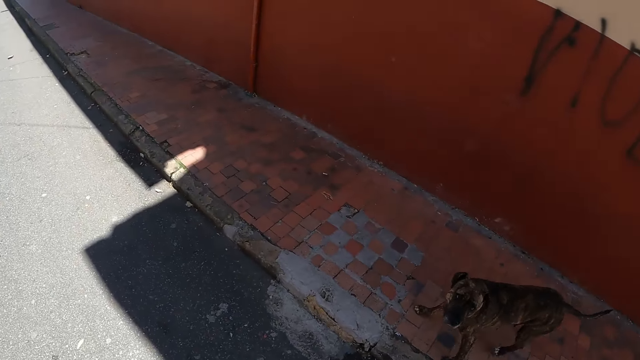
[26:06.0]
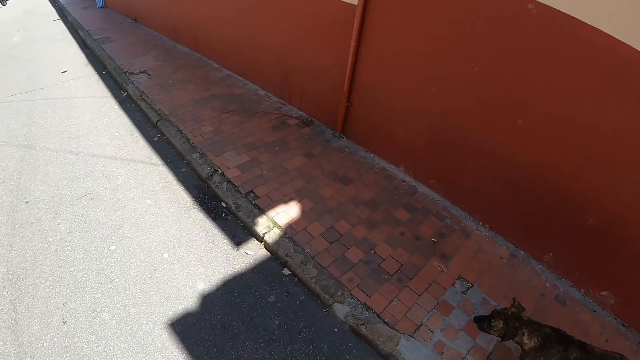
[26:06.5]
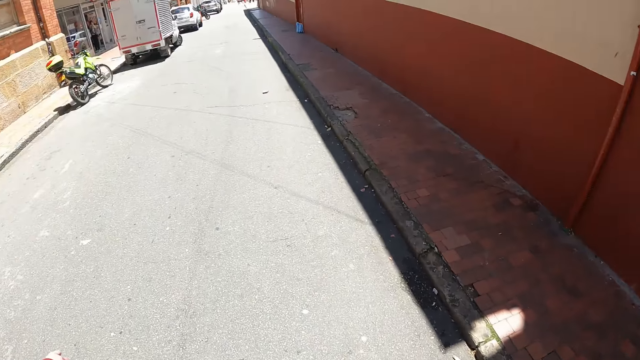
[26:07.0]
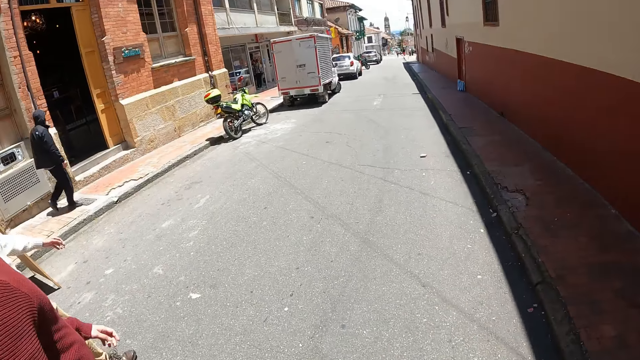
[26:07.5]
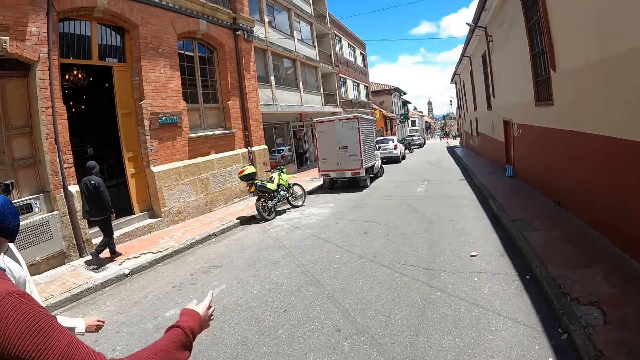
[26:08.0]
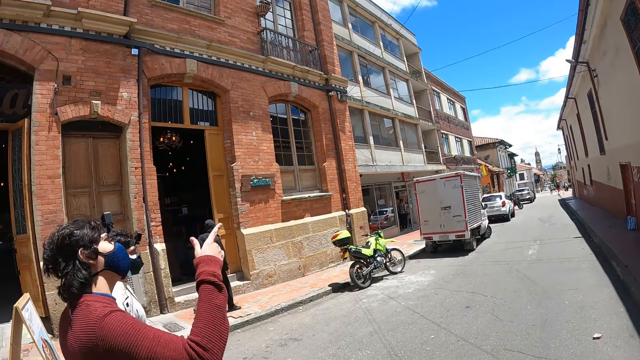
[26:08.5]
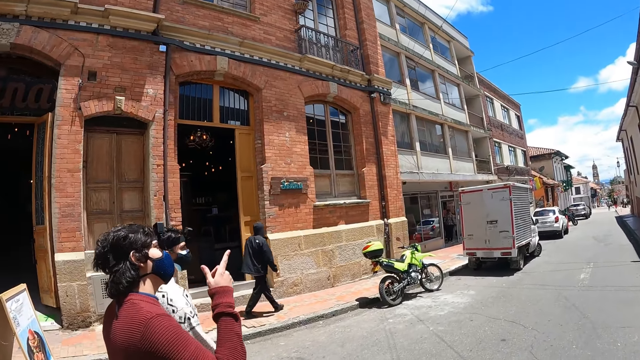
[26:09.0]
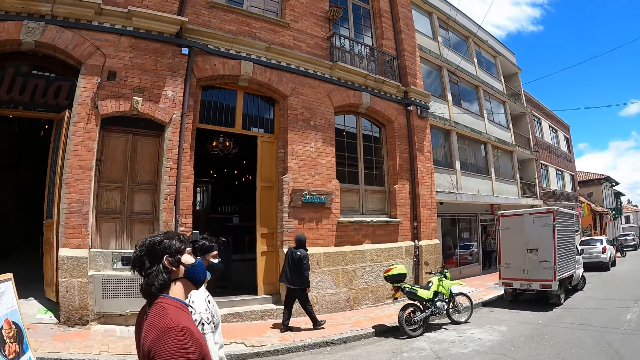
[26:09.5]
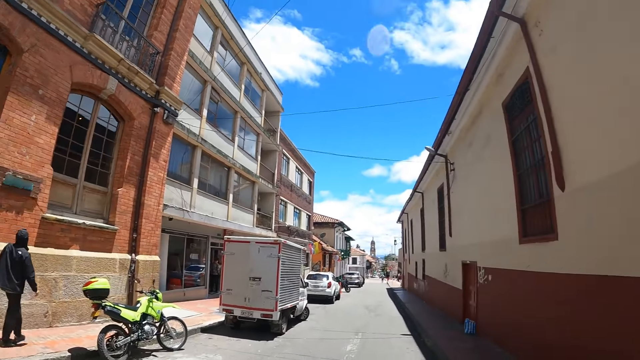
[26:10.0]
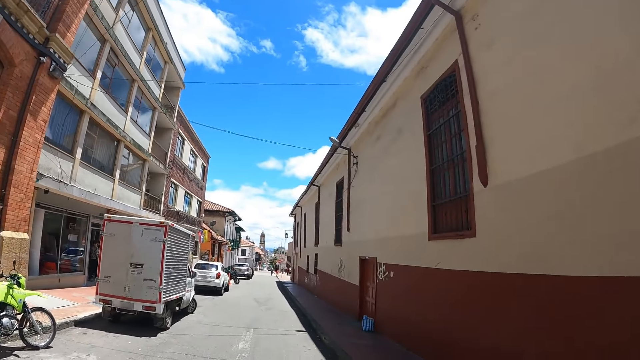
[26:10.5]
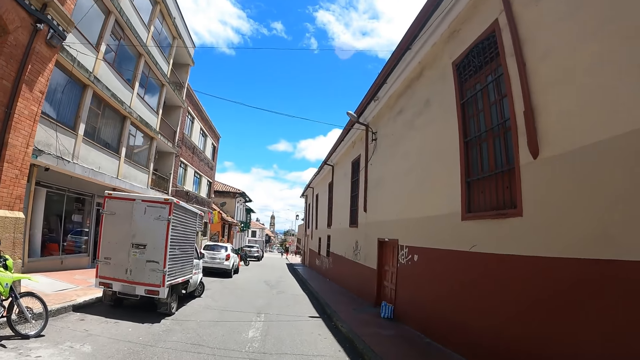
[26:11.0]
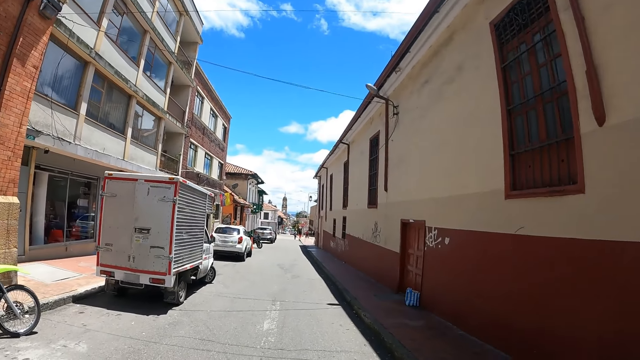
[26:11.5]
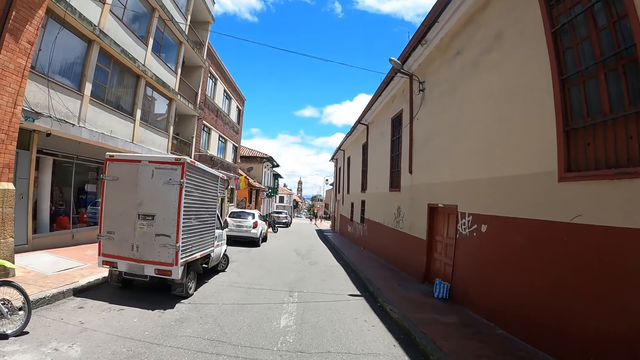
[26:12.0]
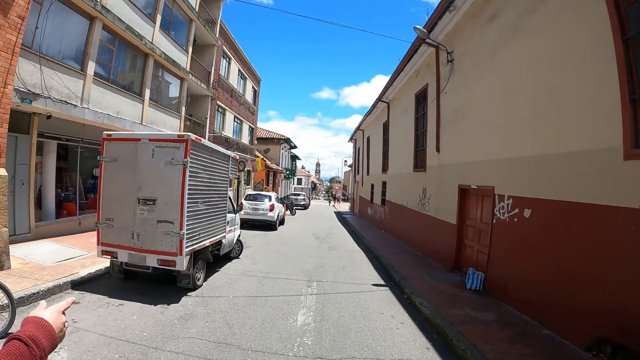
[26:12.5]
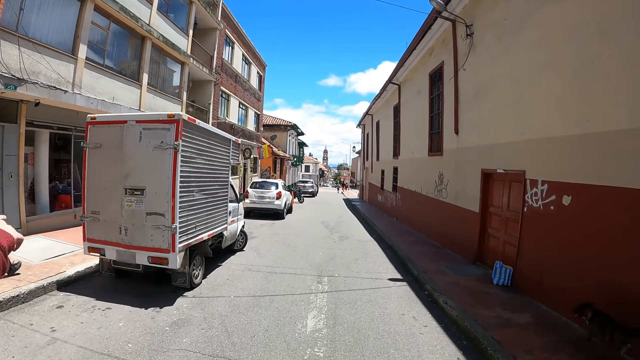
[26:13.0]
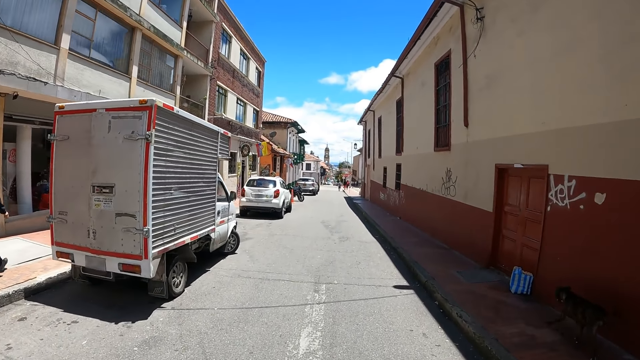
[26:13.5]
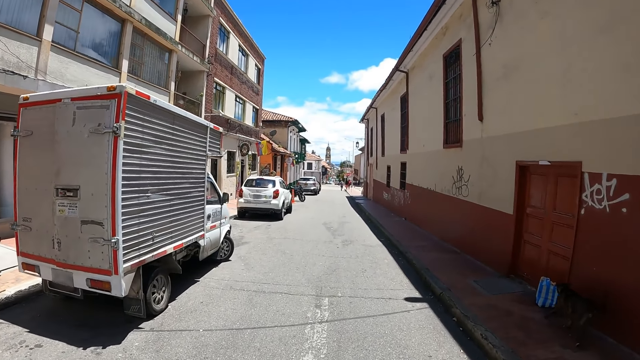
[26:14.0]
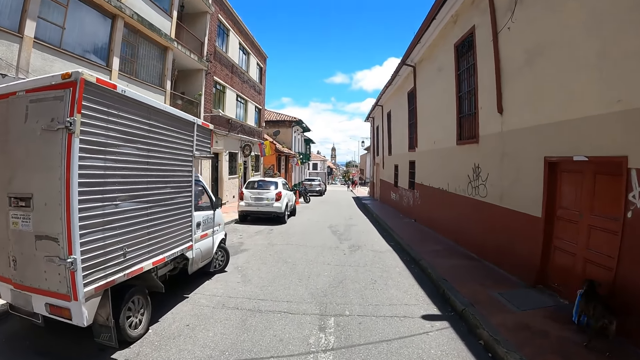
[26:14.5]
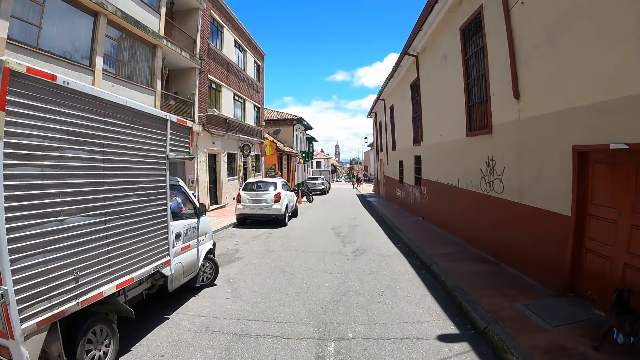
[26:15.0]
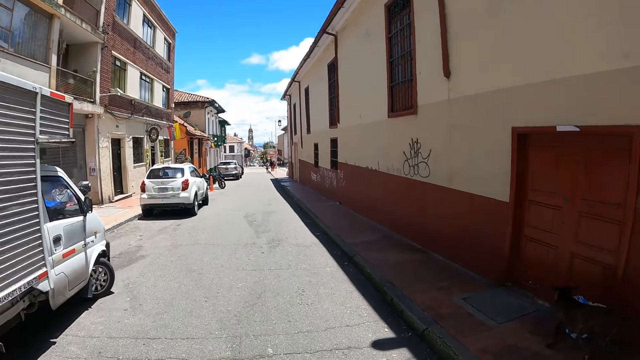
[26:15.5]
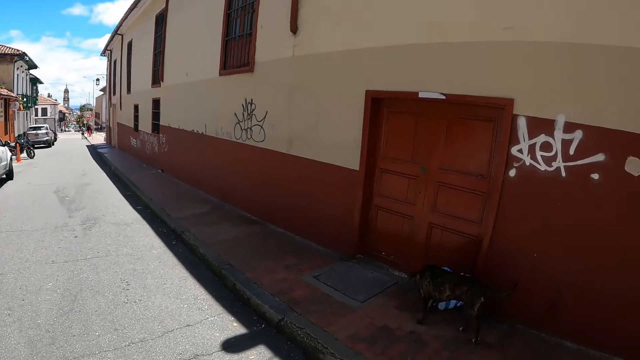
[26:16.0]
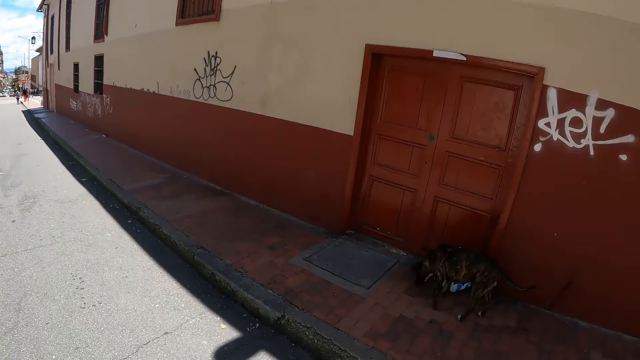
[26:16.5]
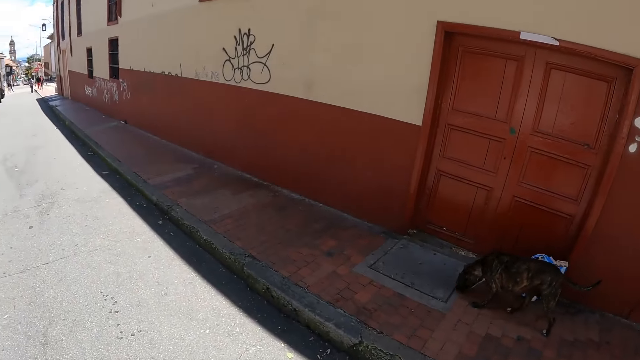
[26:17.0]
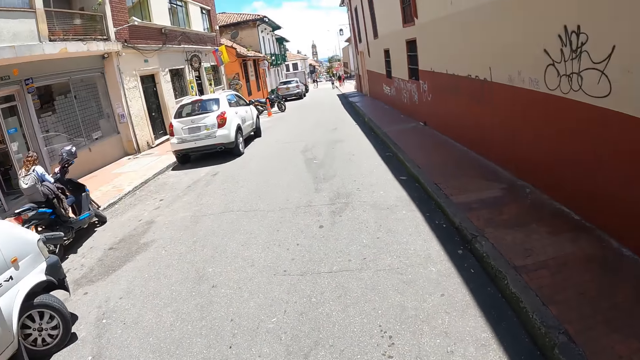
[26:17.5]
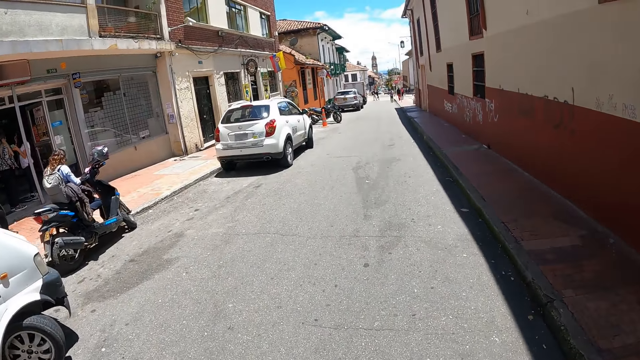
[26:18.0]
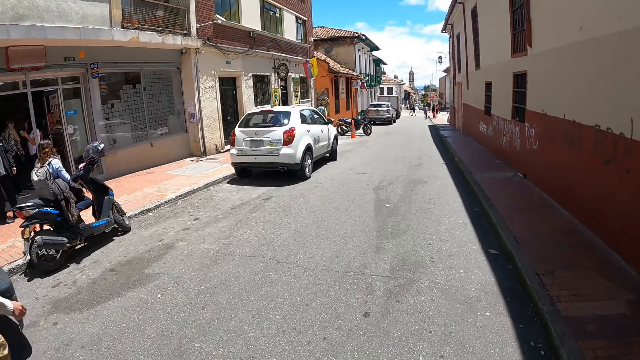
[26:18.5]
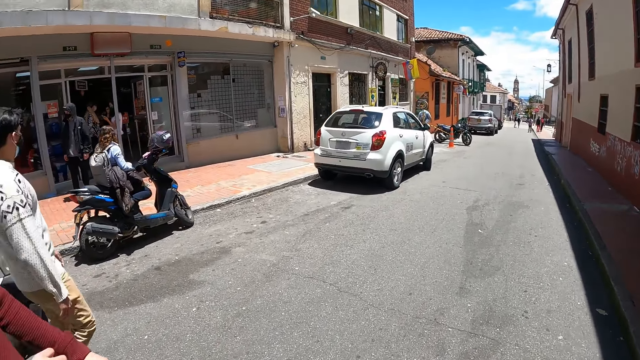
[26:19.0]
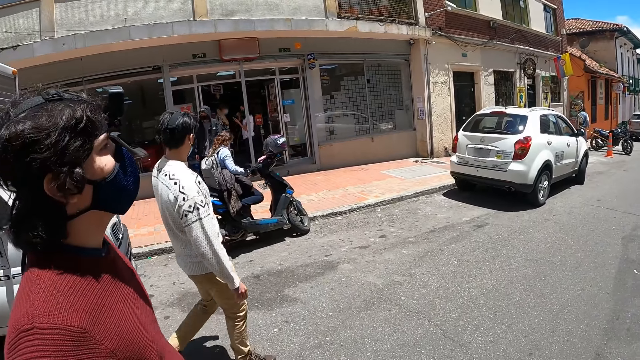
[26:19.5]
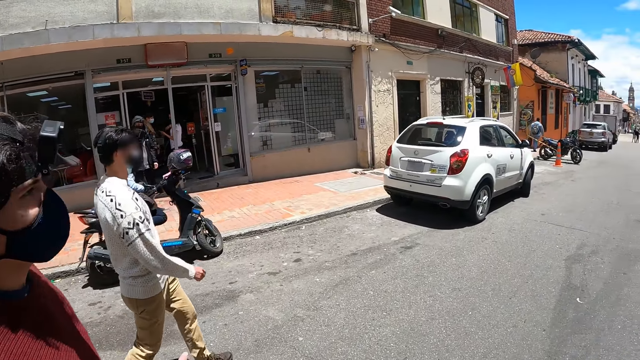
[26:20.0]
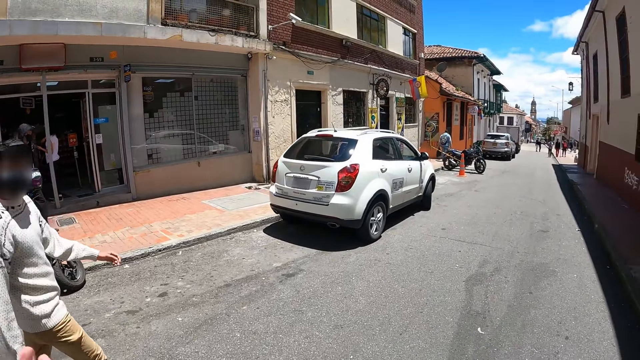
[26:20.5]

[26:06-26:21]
The camera wearer turns his head. A person gestures with her hands. The camera wearer walks along a street. The person gestures with her hands. The camera wearer walks along the street and looks at the dog. He looks around the street, turns his head and walks along the street.

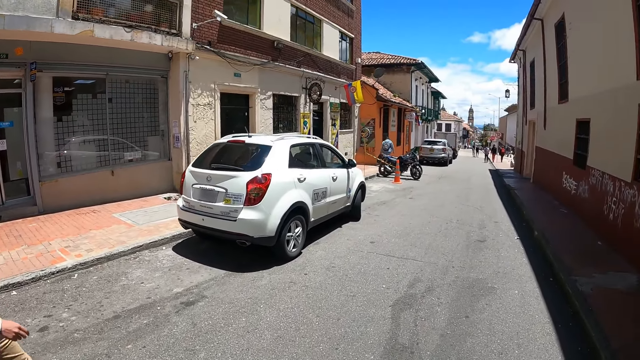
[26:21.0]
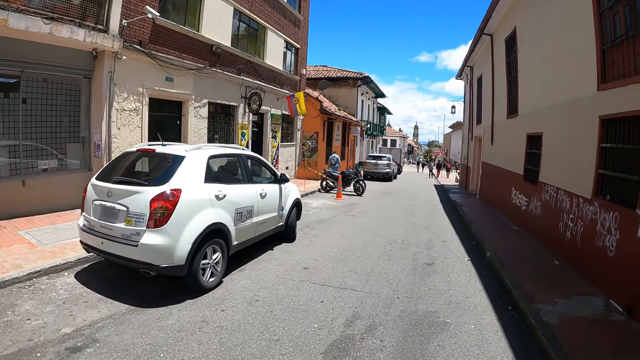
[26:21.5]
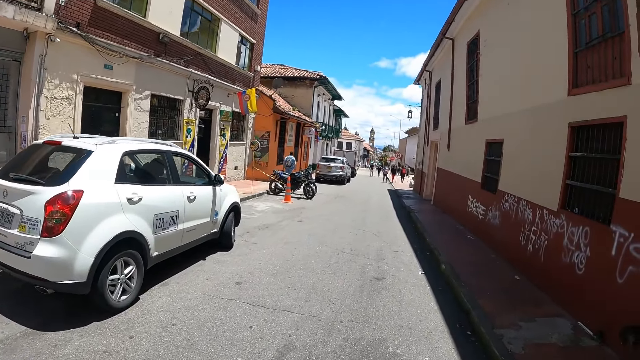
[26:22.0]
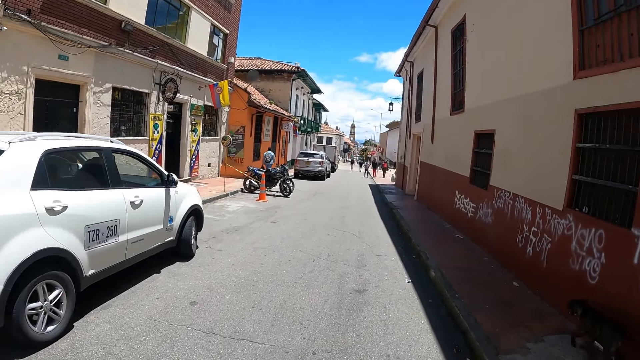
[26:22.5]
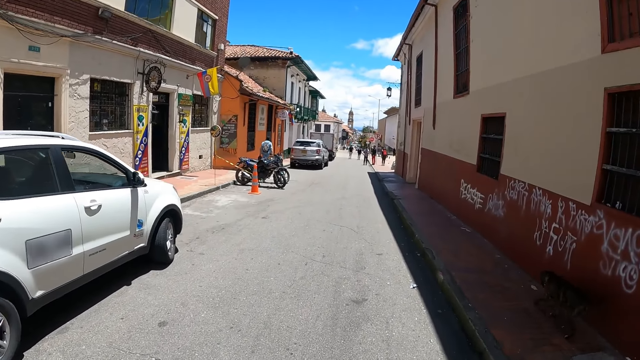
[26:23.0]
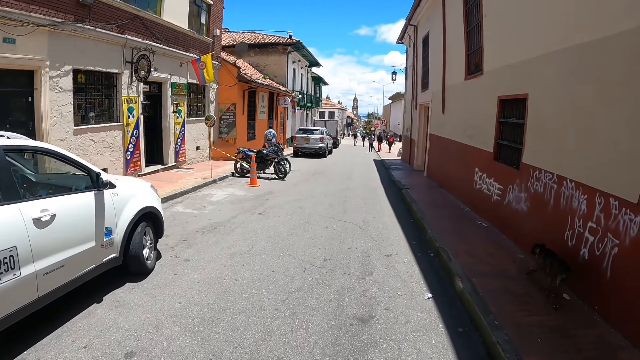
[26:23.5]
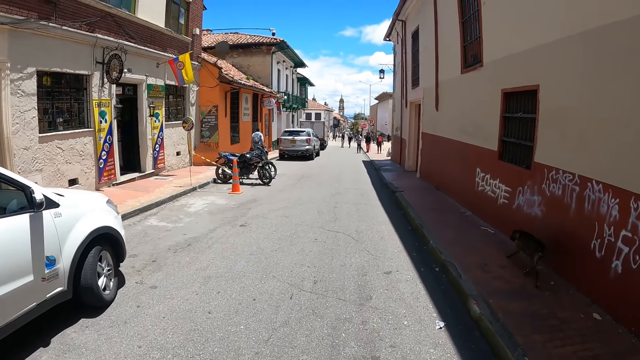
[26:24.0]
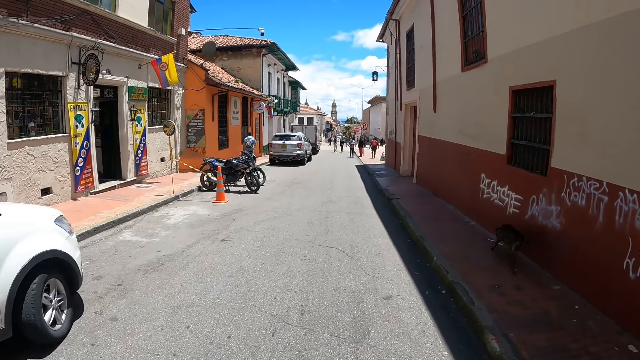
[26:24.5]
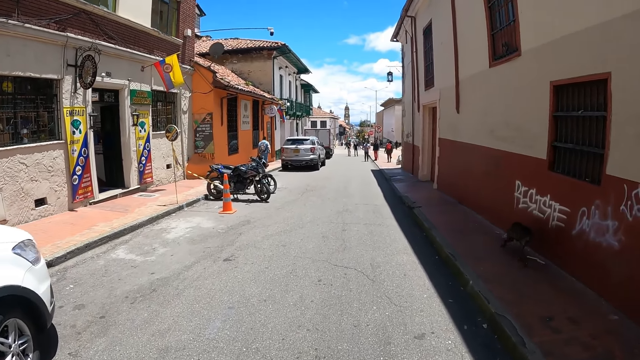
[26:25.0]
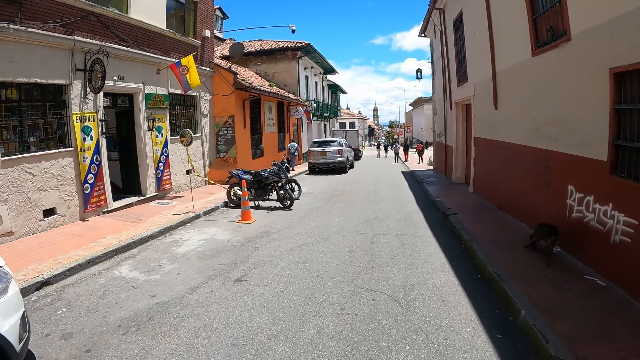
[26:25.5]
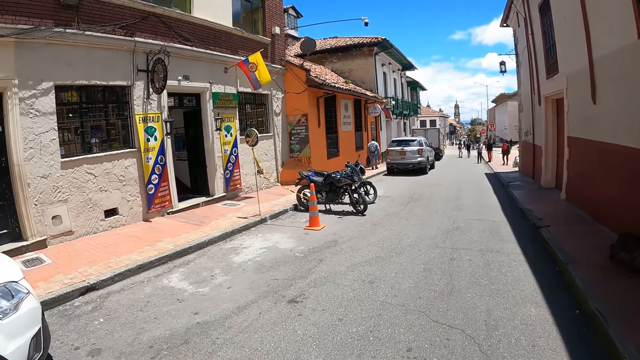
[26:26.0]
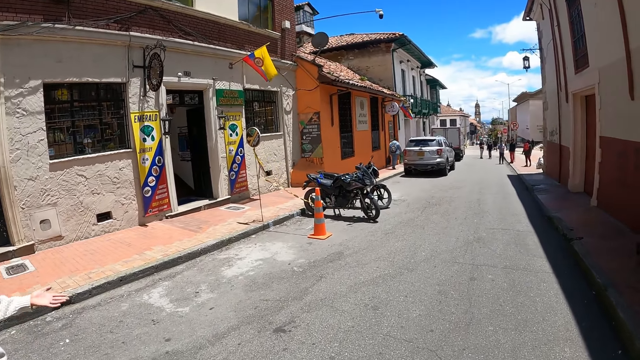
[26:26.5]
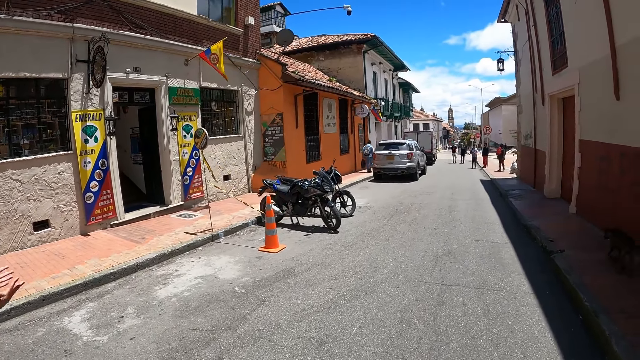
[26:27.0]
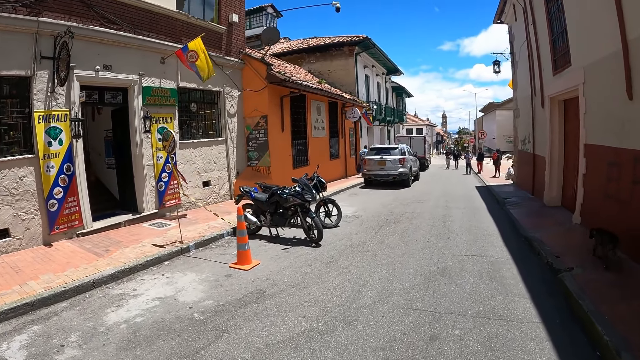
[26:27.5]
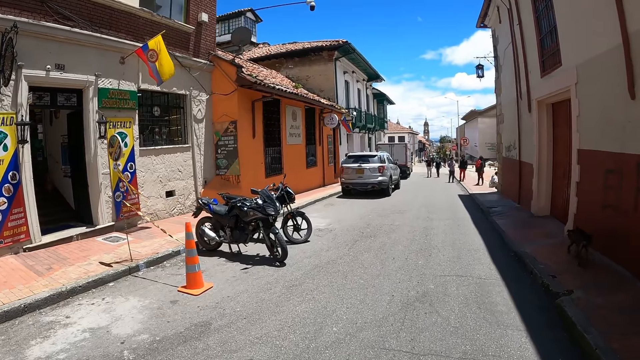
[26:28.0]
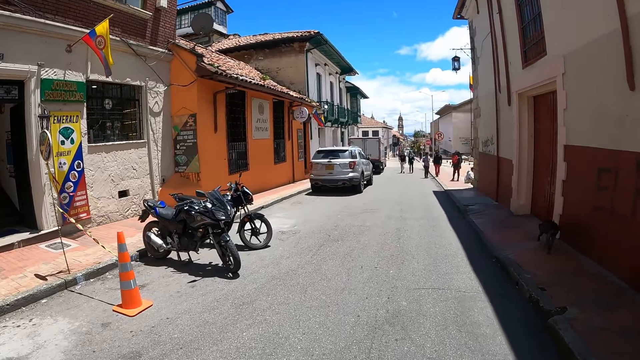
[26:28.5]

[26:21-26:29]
The camera wearer looks at the dog.
